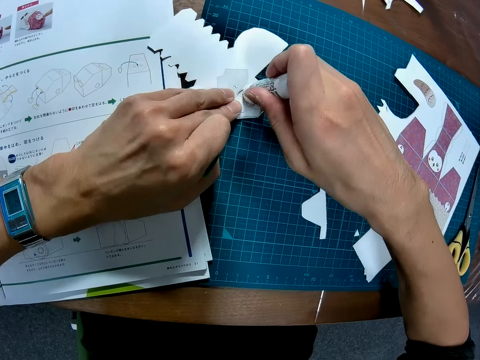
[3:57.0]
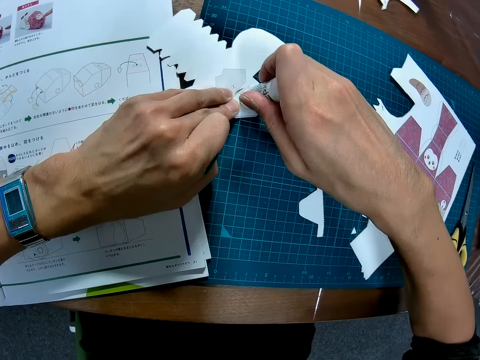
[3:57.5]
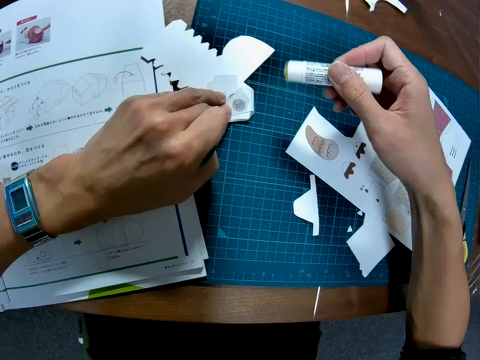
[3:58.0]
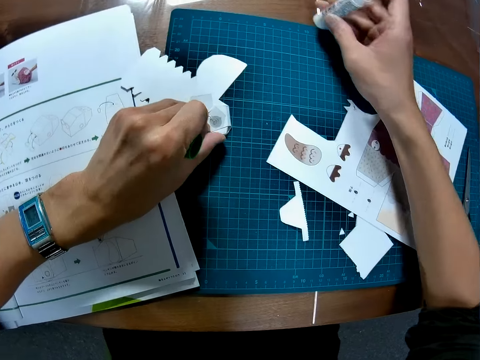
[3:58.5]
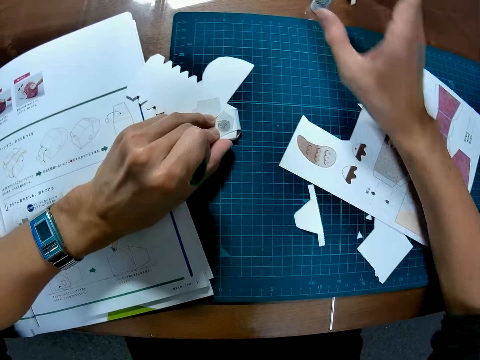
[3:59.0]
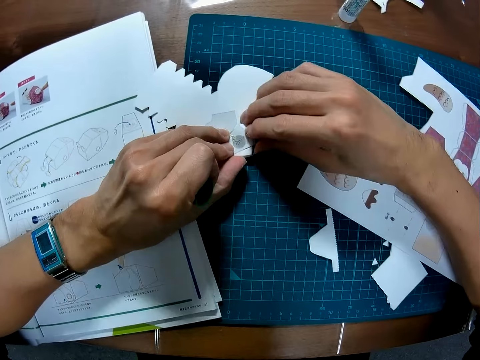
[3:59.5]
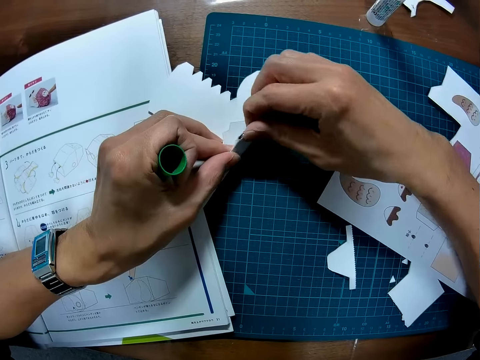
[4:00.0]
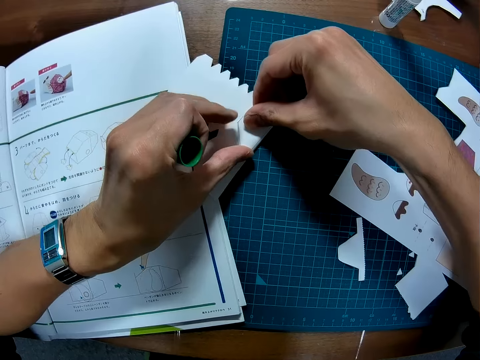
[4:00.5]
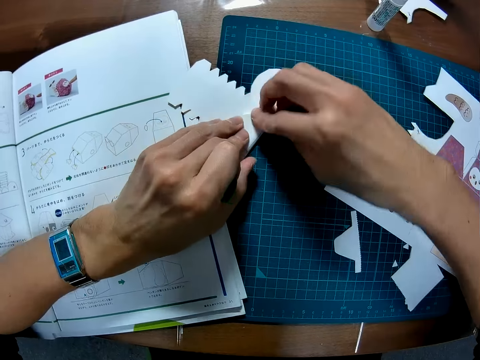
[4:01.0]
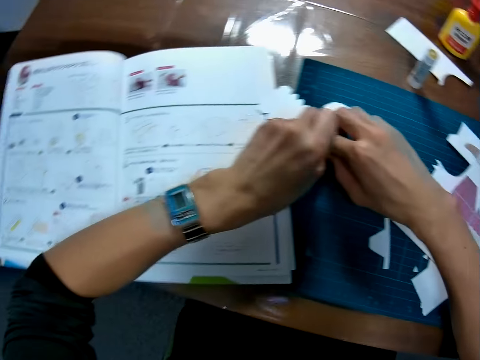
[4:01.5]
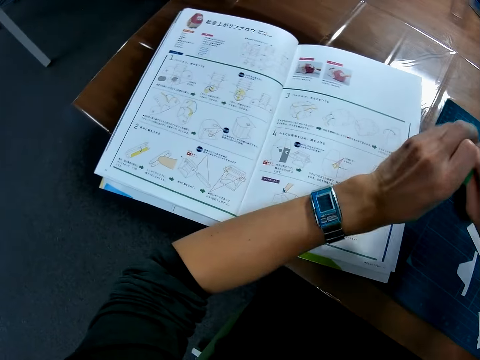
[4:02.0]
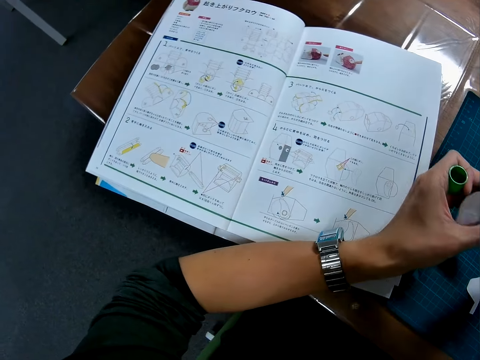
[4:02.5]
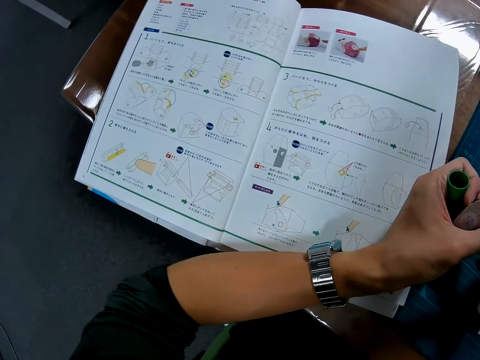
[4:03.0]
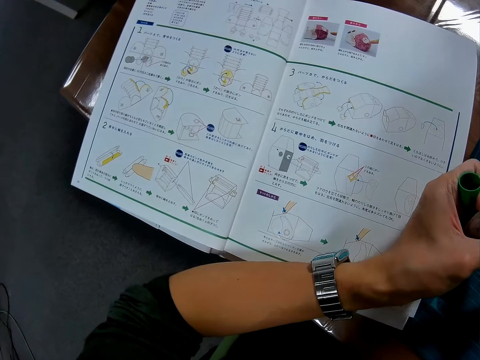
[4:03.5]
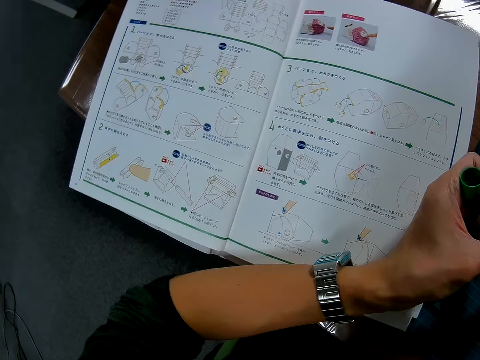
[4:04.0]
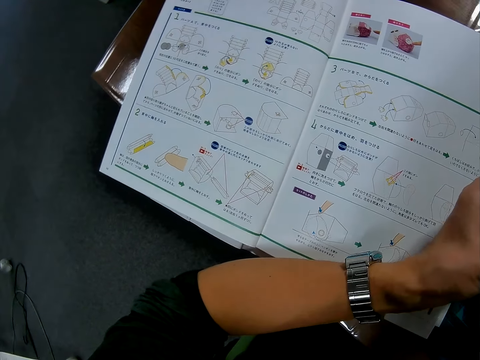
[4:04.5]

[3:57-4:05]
The camera wearer applies the glue to the puzzle piece. They drop the glue. They fold the puzzle piece.

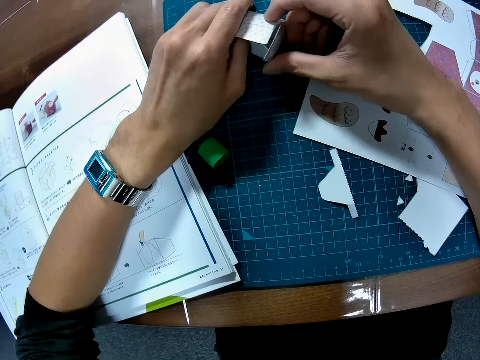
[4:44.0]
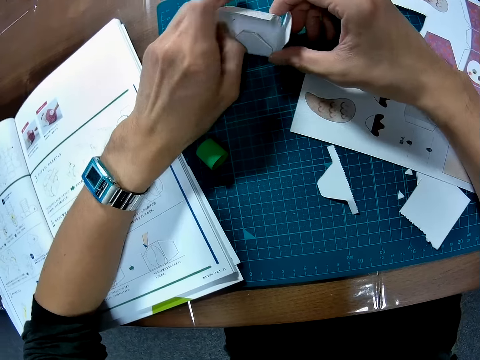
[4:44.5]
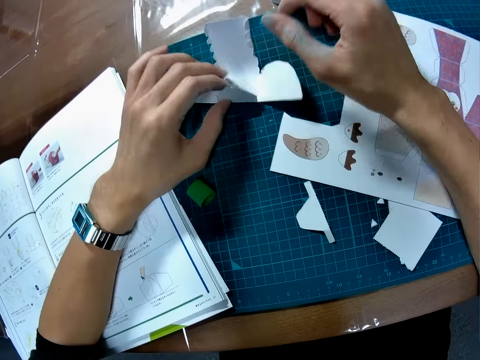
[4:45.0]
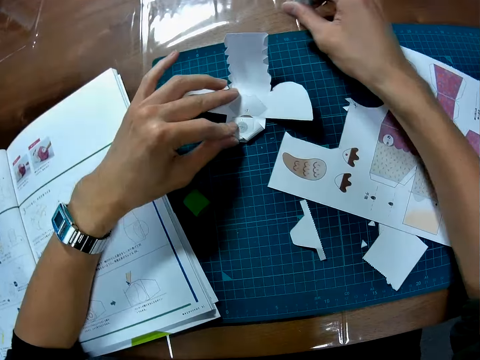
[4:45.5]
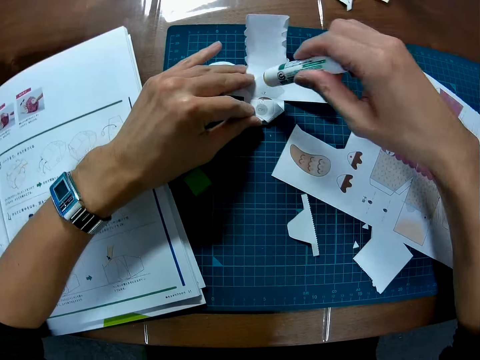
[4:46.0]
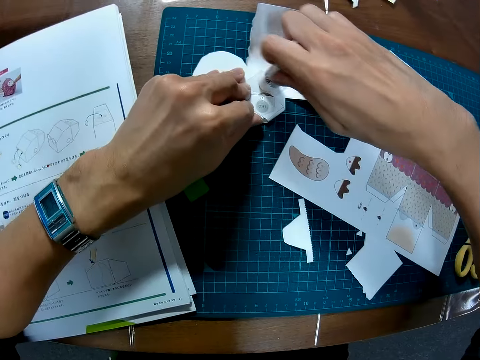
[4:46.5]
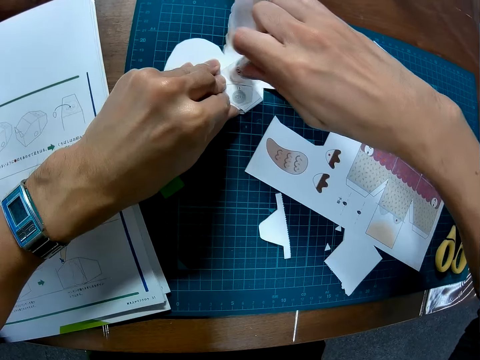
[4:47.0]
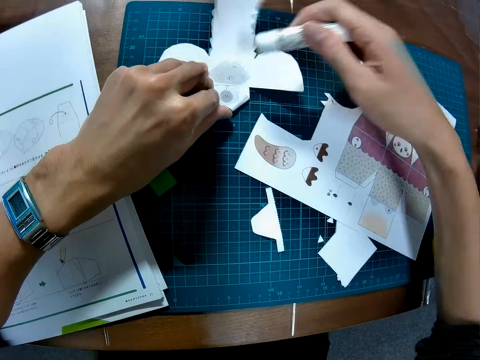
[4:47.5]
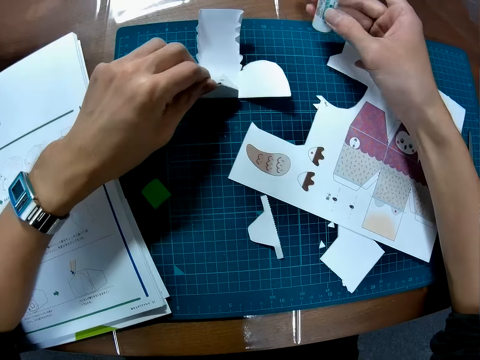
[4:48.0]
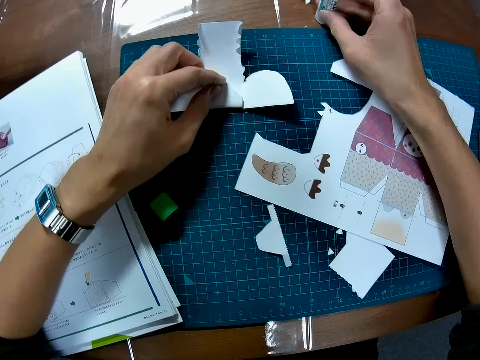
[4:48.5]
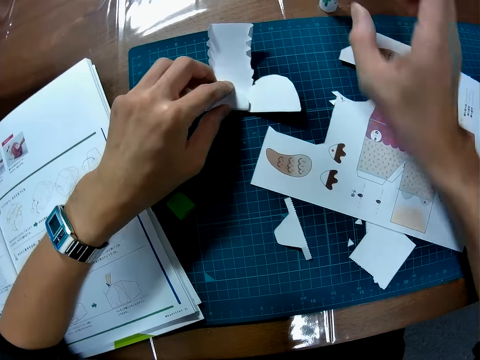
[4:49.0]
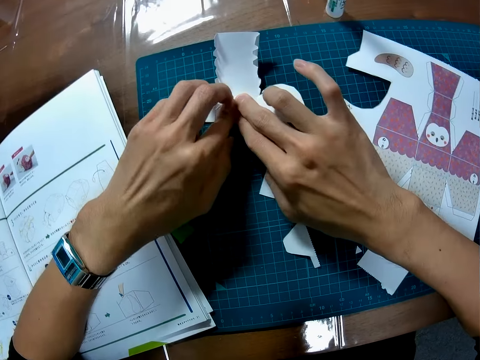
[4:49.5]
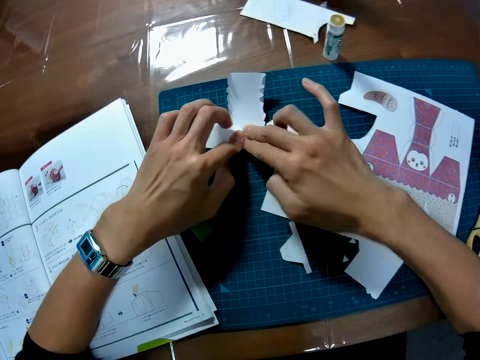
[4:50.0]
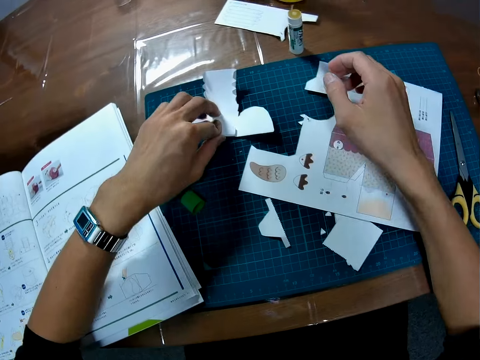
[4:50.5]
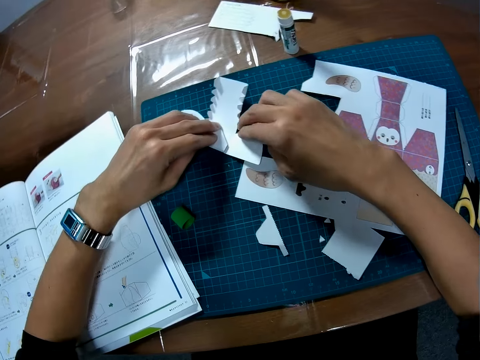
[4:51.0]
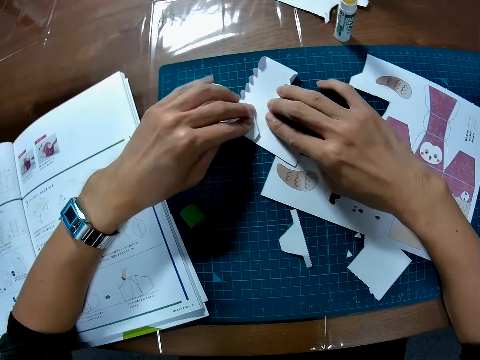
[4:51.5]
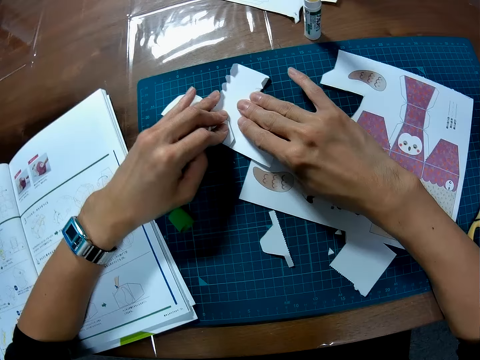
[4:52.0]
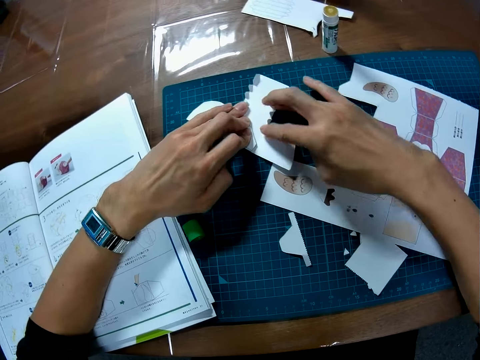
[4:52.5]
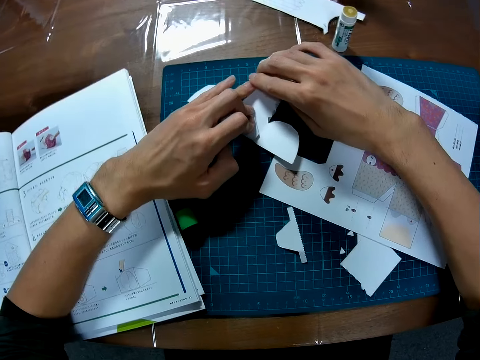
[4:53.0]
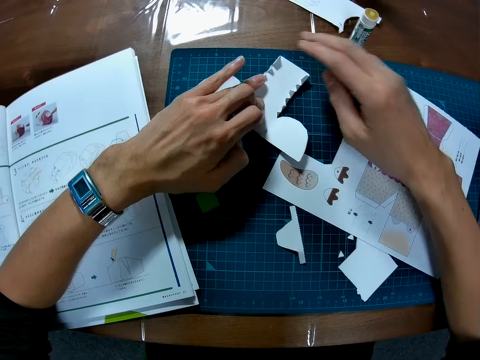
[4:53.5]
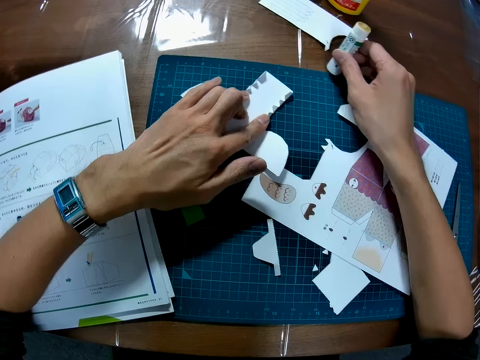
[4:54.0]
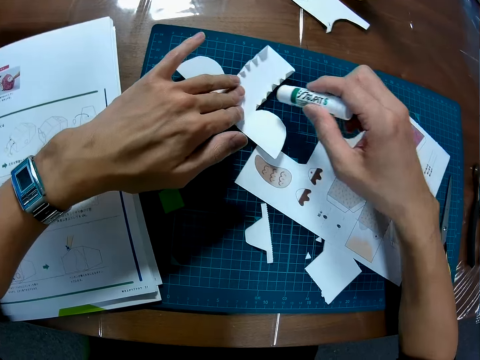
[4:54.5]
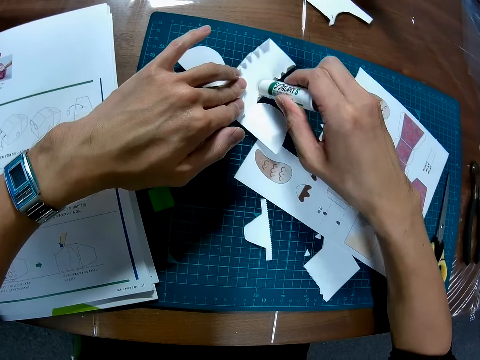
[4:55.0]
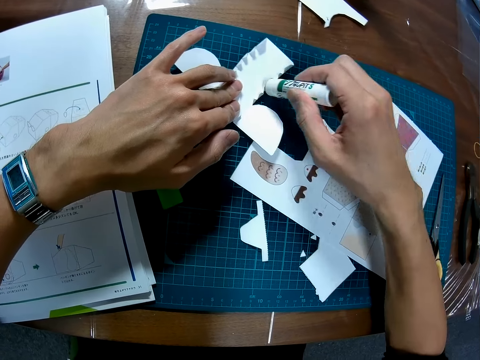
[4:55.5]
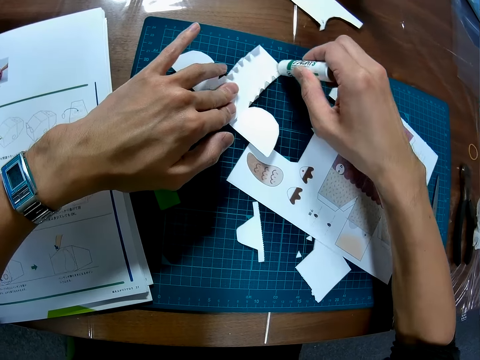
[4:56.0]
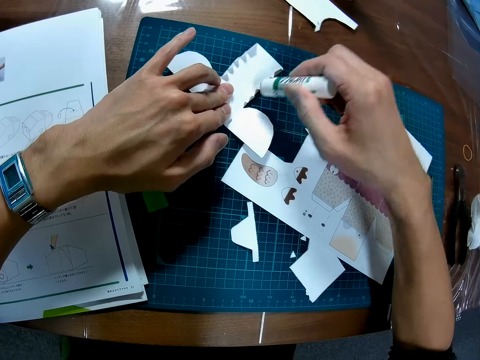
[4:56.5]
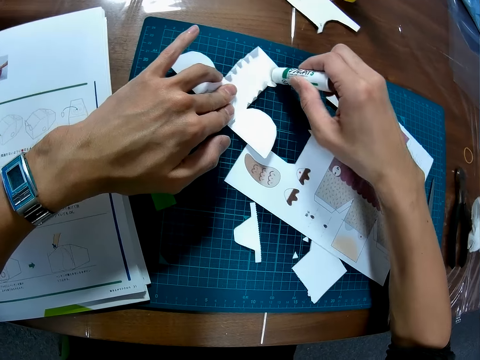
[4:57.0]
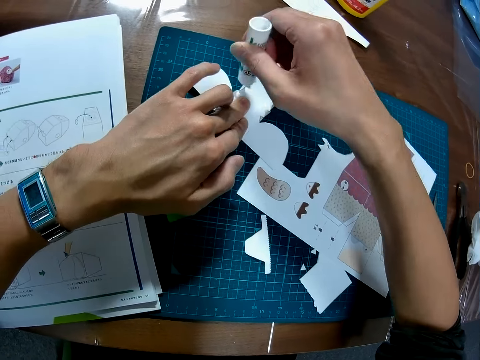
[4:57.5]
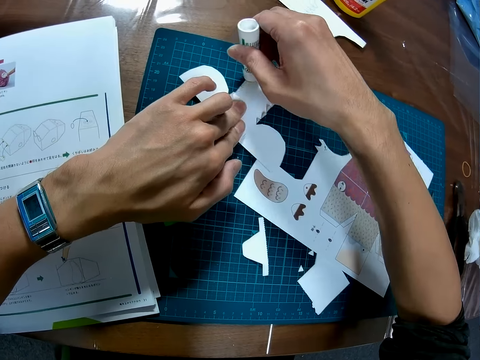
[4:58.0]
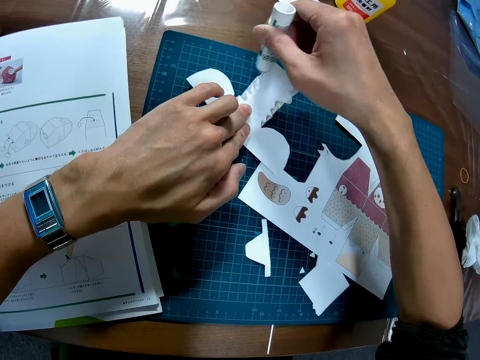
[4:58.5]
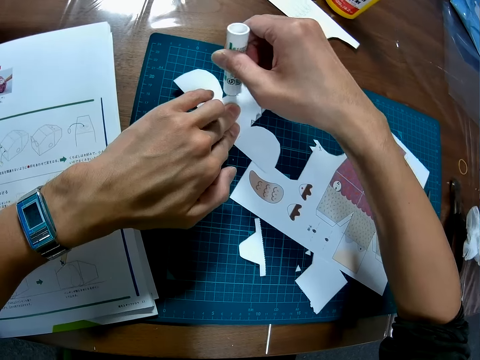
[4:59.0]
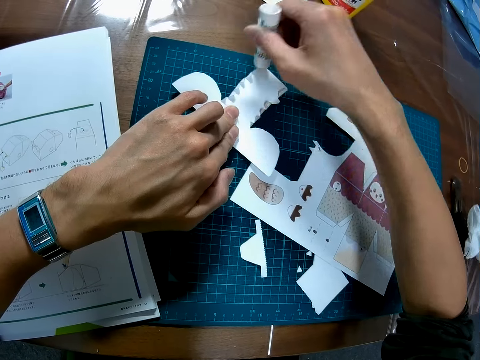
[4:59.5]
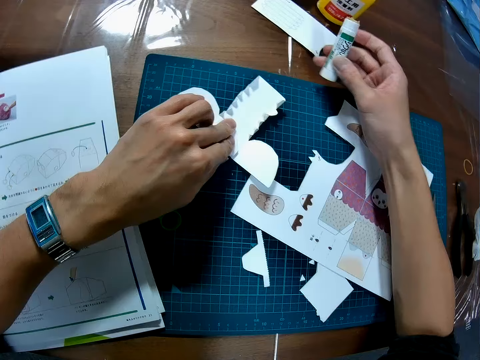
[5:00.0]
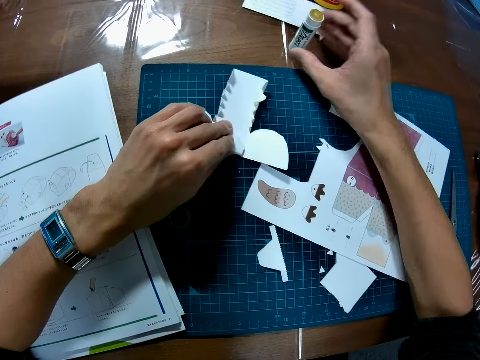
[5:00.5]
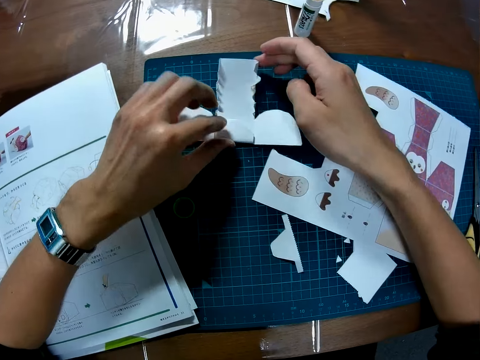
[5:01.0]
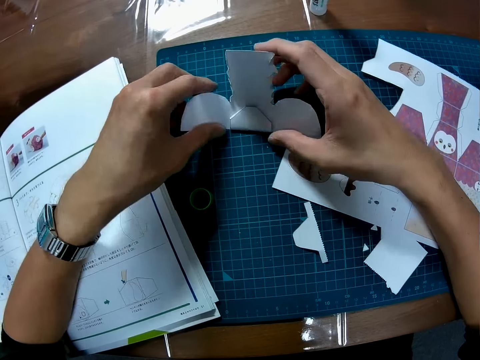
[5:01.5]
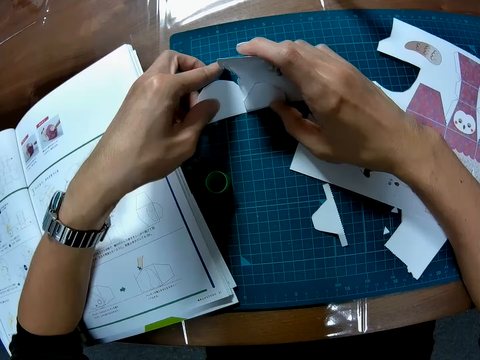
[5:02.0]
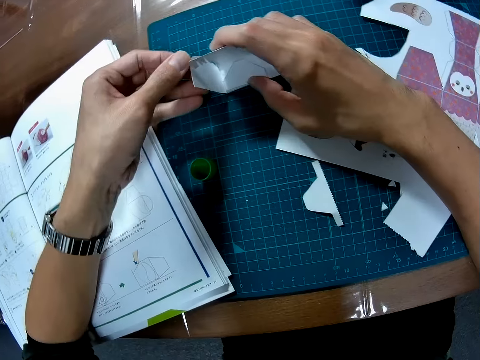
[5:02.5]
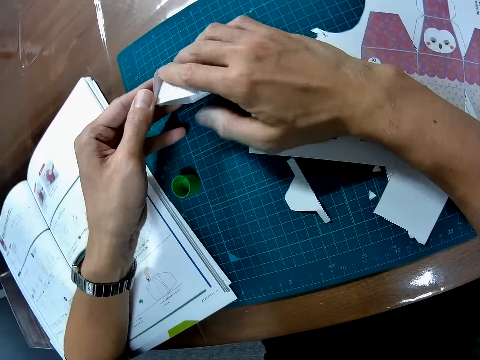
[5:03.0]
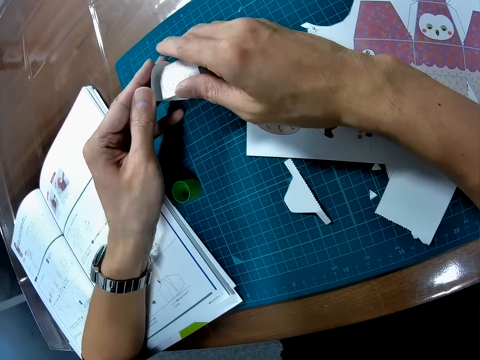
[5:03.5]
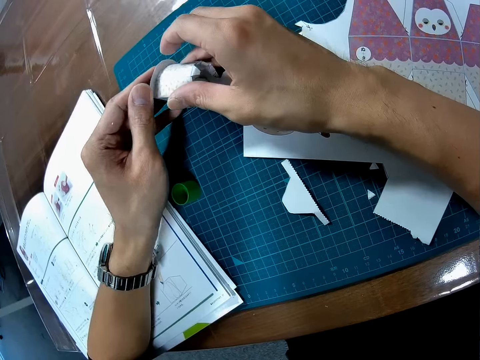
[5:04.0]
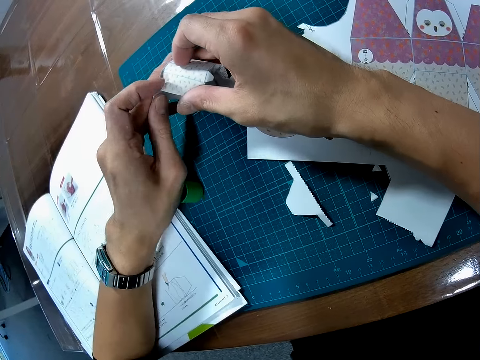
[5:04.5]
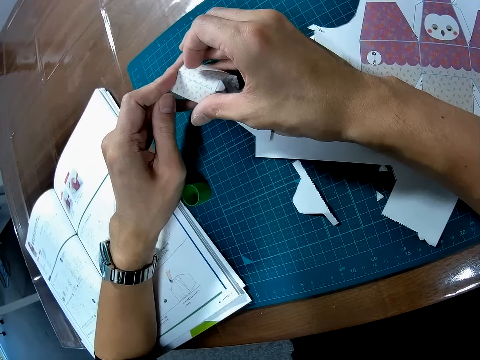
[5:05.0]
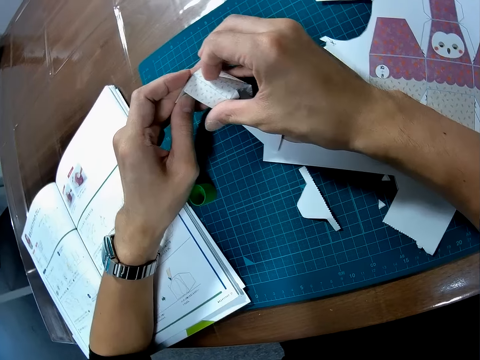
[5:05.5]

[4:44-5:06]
The camera wearer picks up the glue. They apply the glue to the puzzle piece. They fold the puzzle piece. They drop the glue. They fold the puzzle piece on the table. They pick up the glue. They apply the glue to the puzzle piece. They drop the glue. They fold the puzzle piece on the table.
